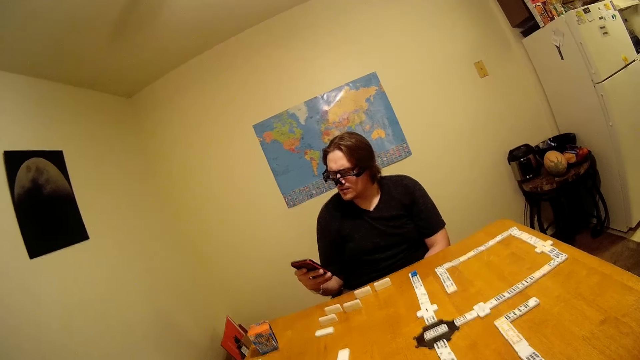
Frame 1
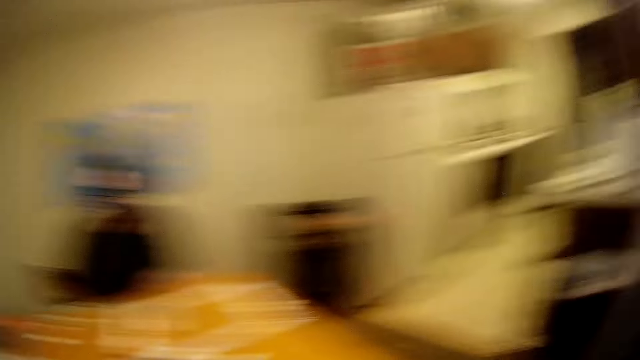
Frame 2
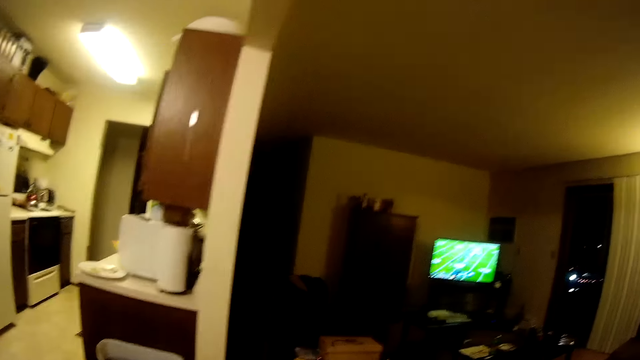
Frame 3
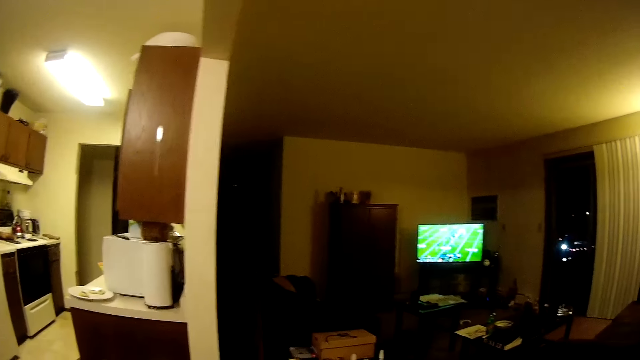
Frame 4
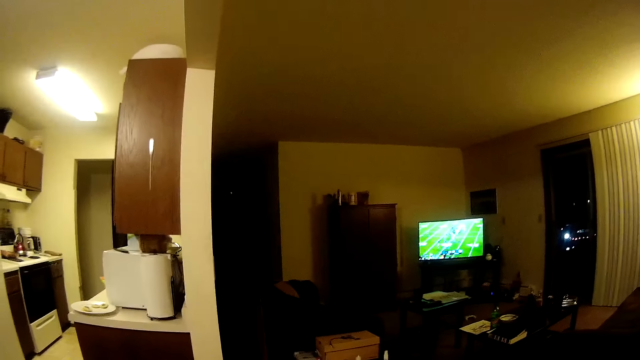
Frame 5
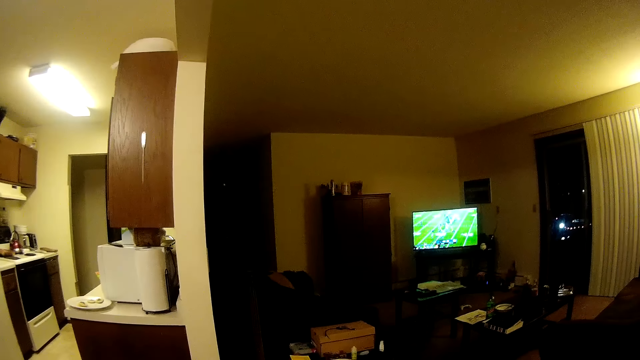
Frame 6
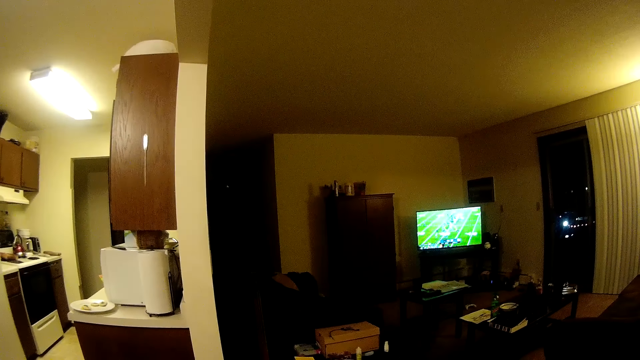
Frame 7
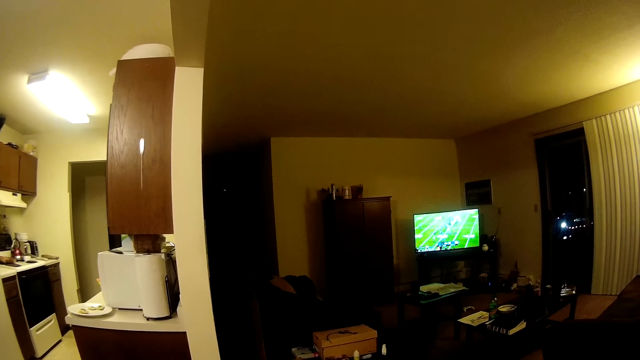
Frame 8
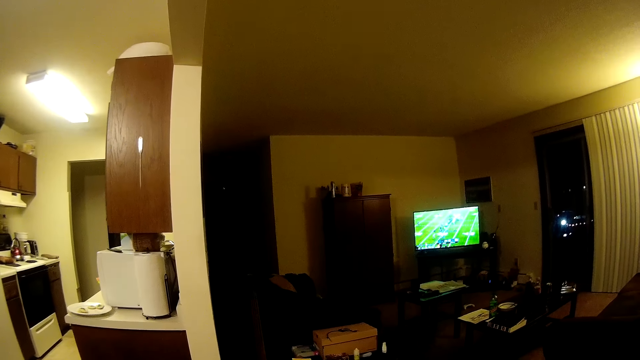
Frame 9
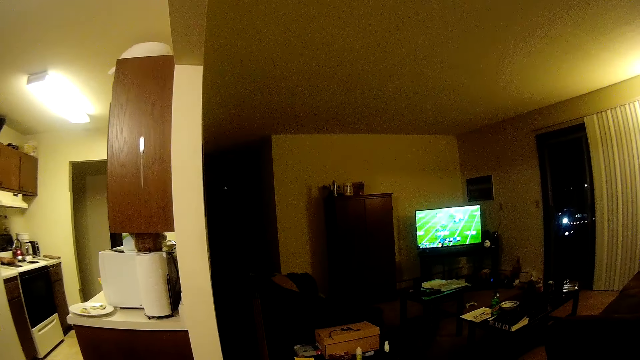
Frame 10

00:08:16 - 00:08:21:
The camera wearer looks around.
